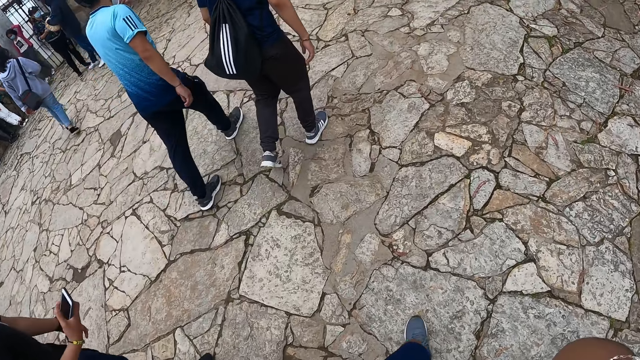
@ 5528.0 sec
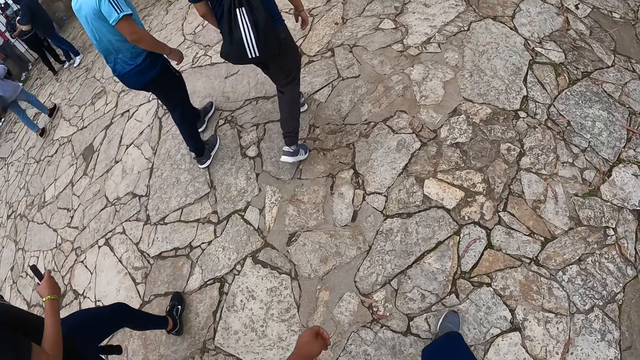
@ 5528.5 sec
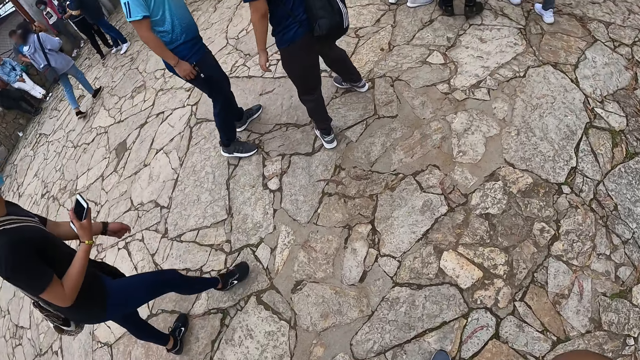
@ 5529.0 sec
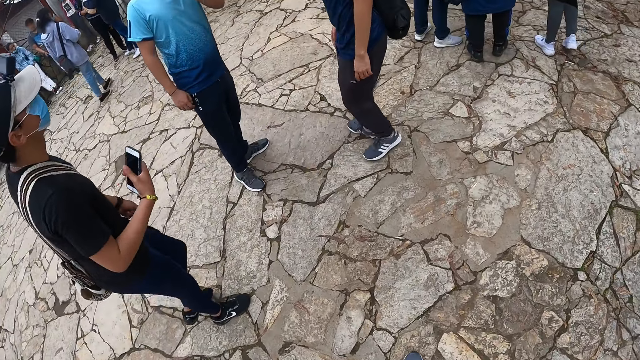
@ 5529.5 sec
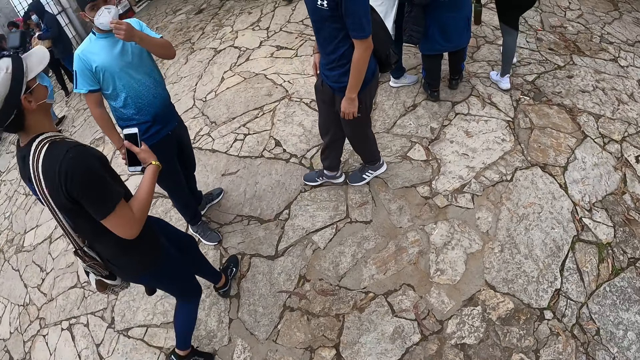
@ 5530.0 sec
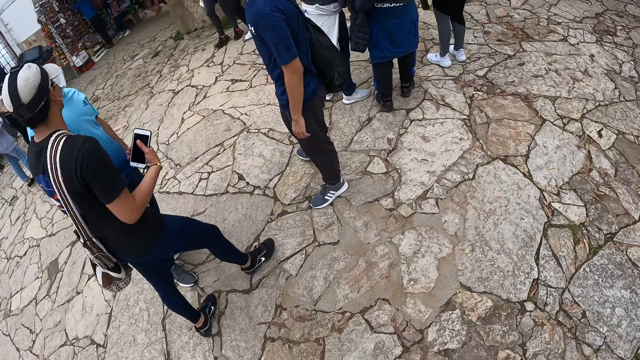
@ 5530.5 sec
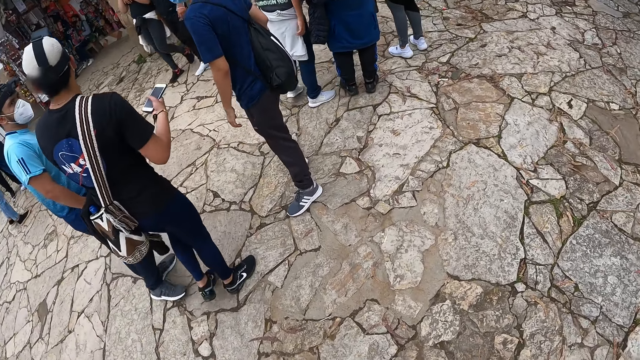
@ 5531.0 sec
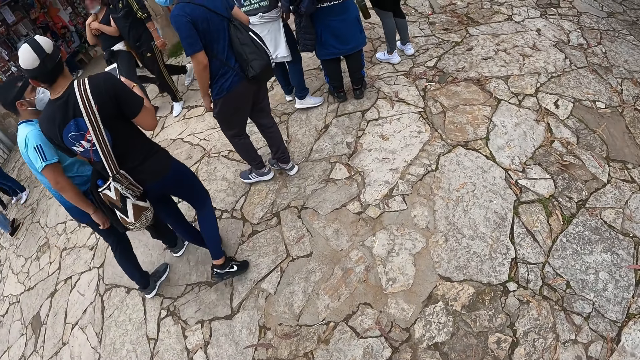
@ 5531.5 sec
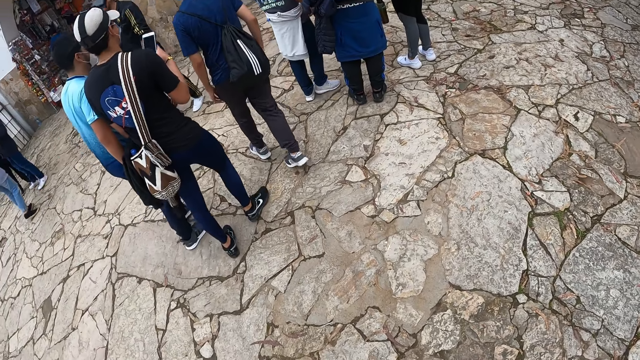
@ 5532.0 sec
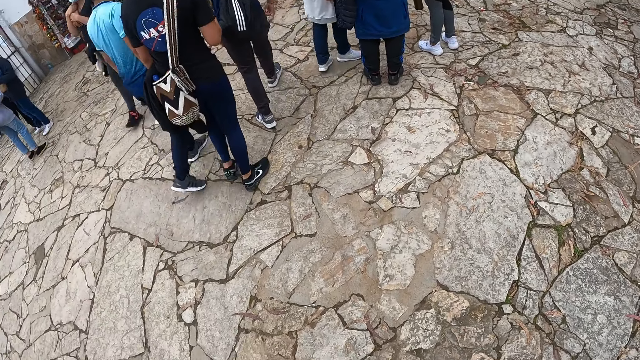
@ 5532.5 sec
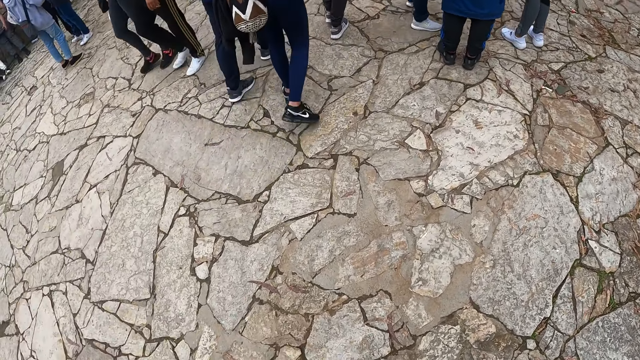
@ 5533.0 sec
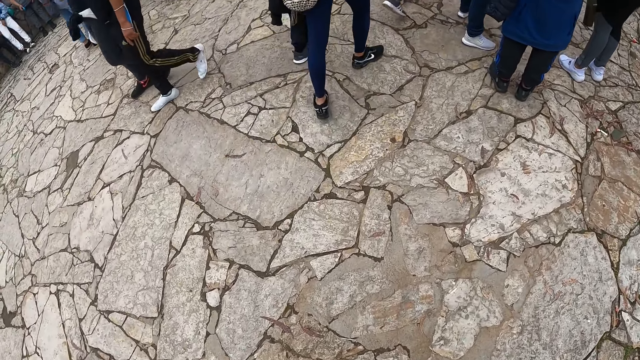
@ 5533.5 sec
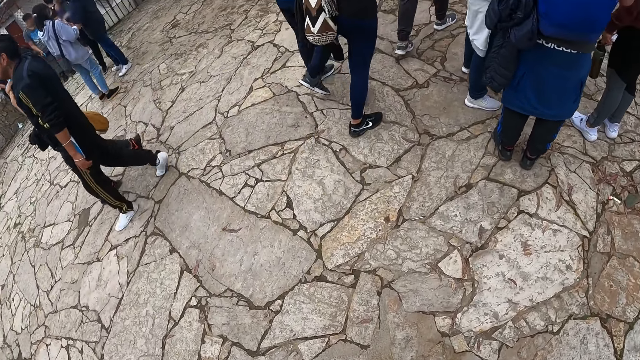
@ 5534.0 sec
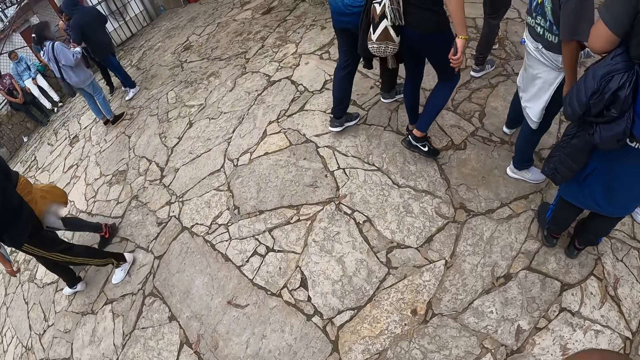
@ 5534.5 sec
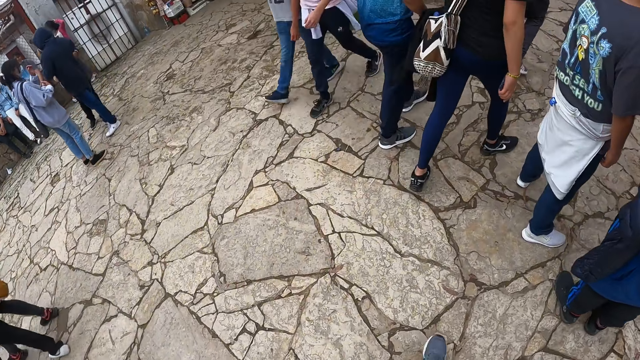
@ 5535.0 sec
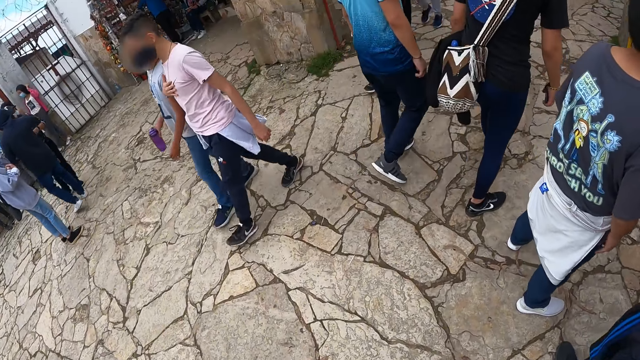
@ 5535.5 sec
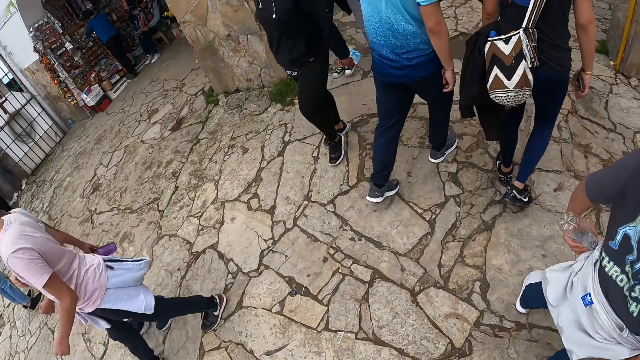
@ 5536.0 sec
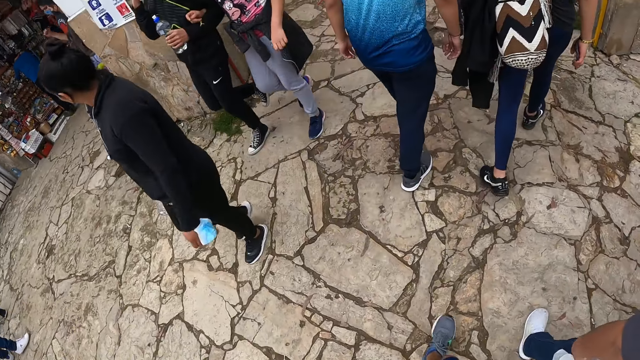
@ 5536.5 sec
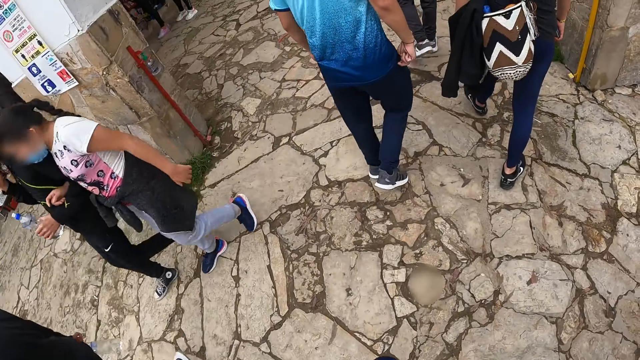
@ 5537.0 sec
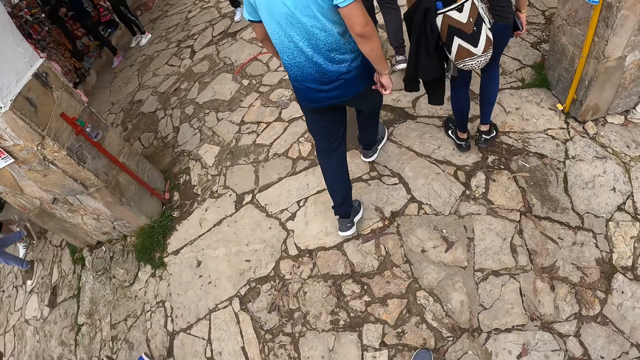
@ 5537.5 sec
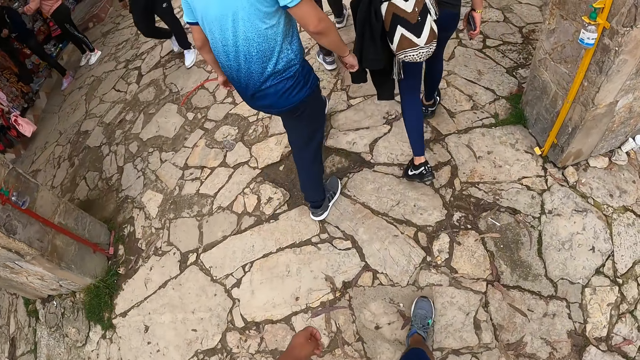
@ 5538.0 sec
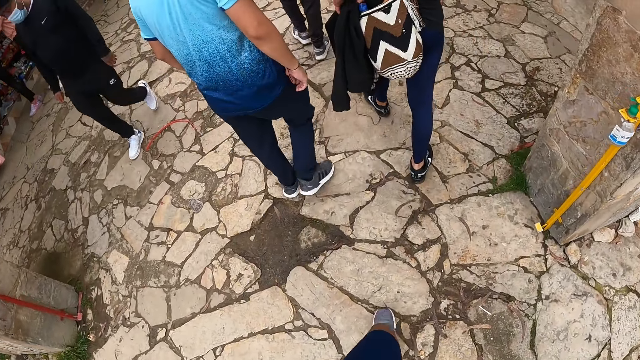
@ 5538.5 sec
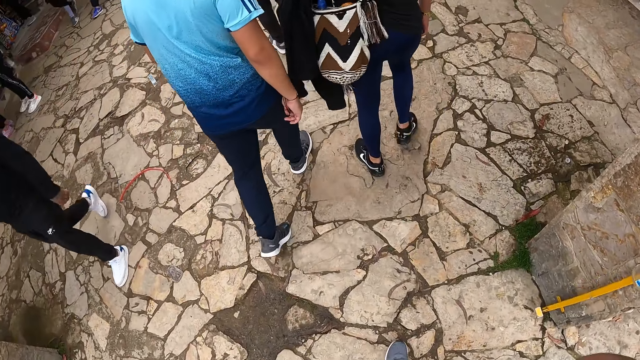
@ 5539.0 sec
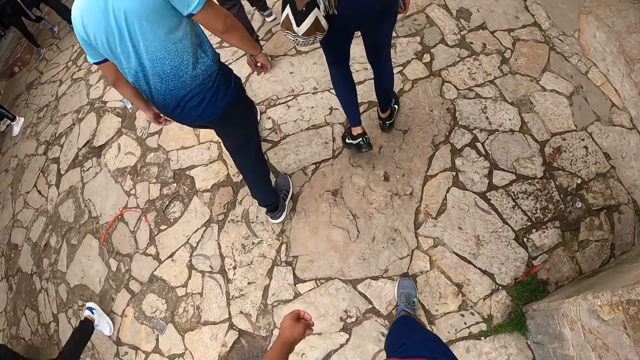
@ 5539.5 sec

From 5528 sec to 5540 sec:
A man walks on the pavement. The camera wearer walks on the pavement.

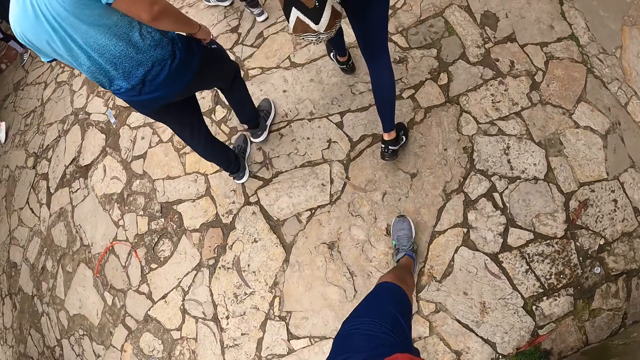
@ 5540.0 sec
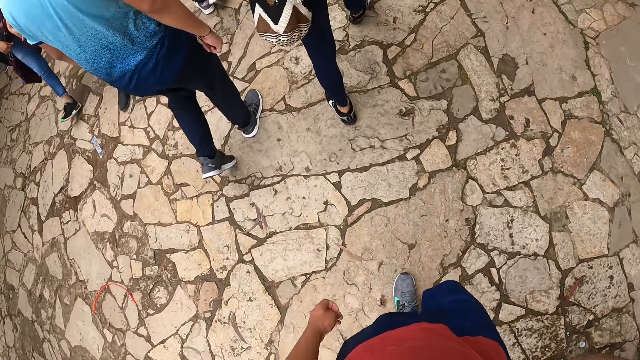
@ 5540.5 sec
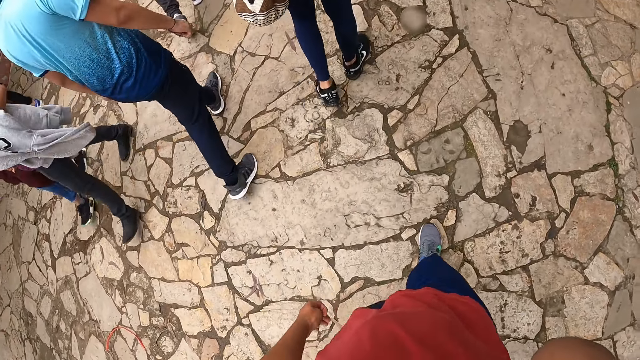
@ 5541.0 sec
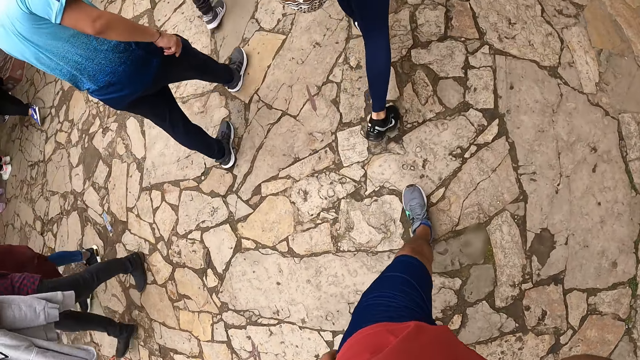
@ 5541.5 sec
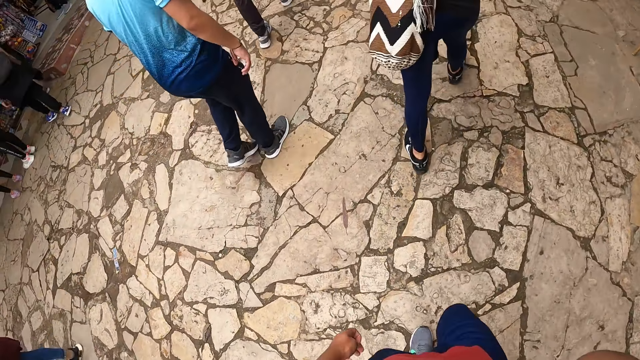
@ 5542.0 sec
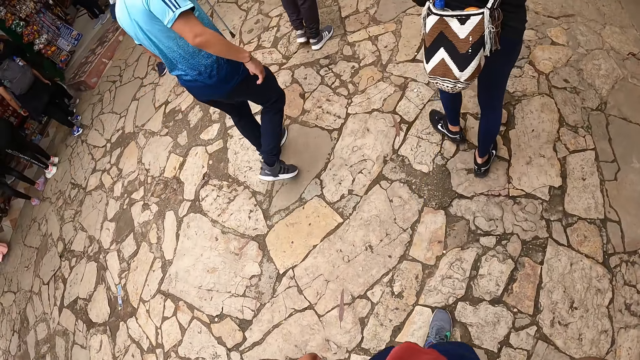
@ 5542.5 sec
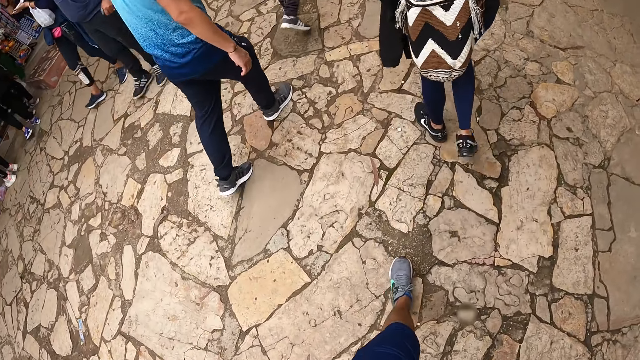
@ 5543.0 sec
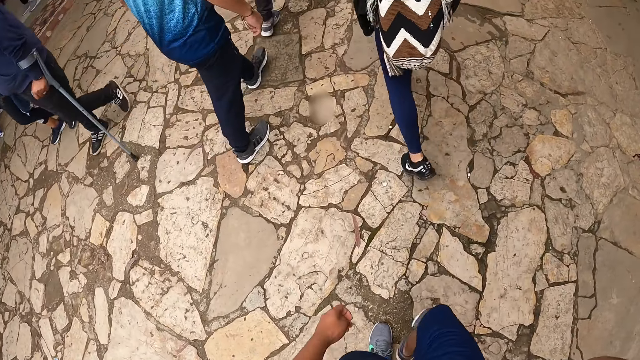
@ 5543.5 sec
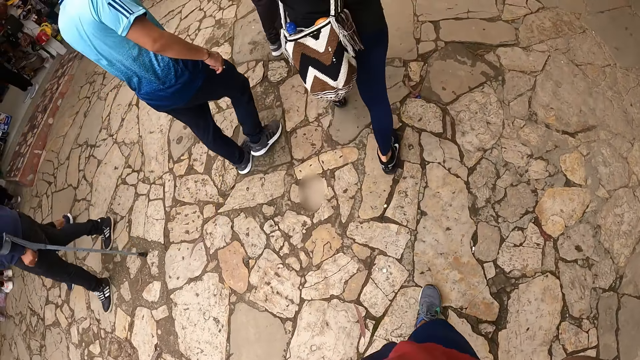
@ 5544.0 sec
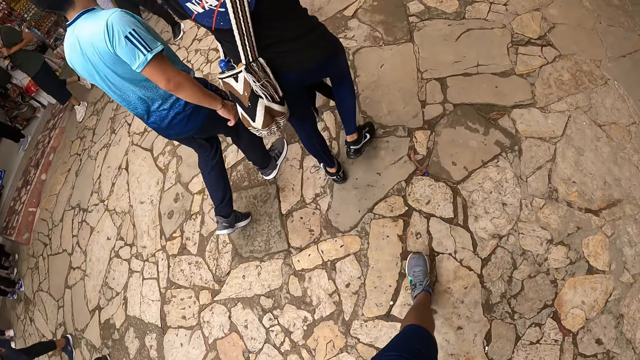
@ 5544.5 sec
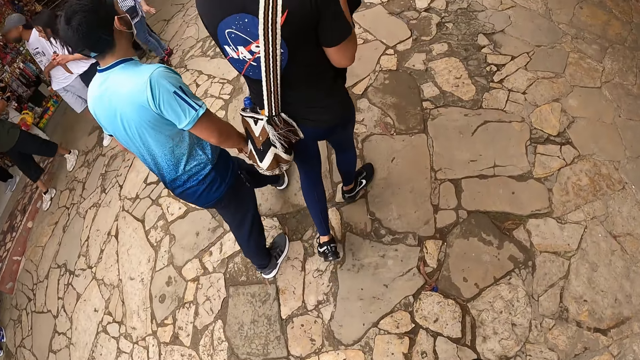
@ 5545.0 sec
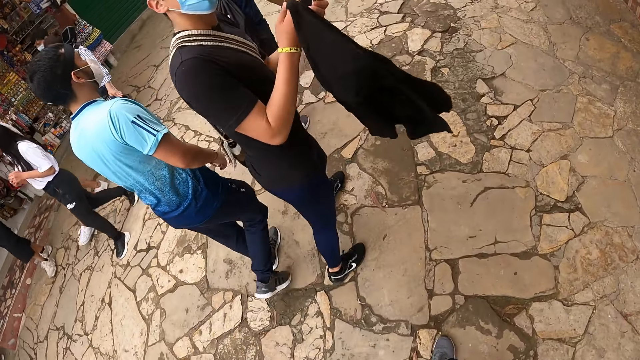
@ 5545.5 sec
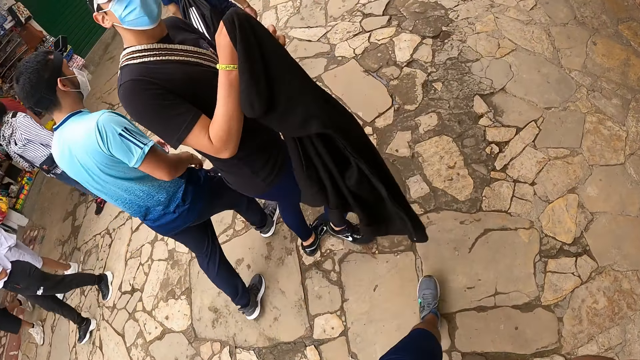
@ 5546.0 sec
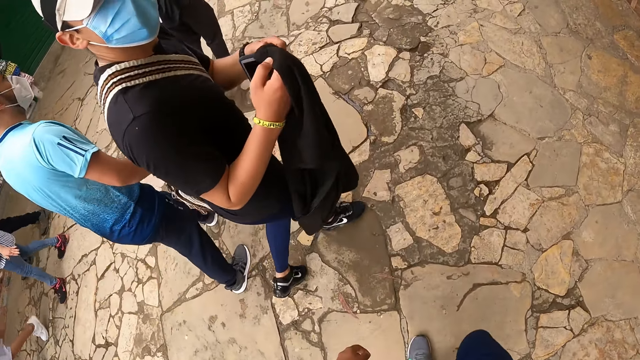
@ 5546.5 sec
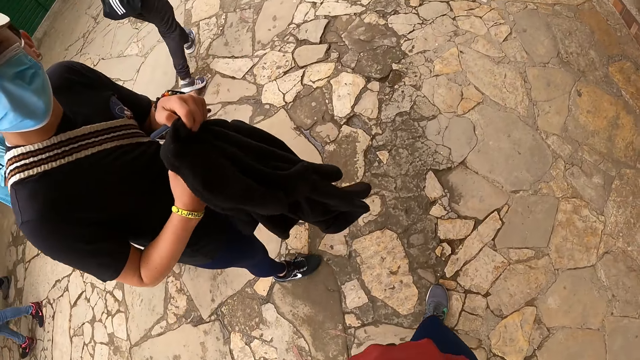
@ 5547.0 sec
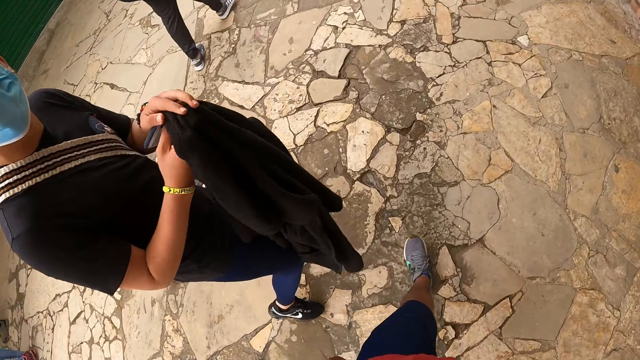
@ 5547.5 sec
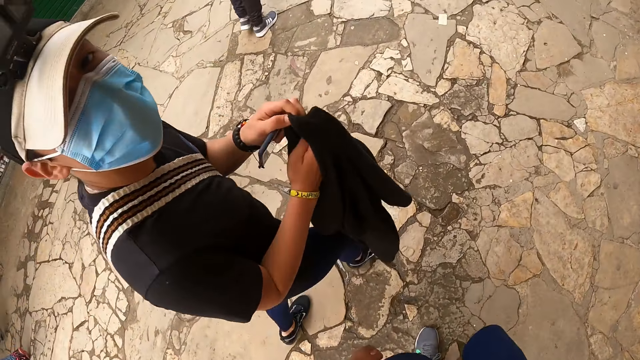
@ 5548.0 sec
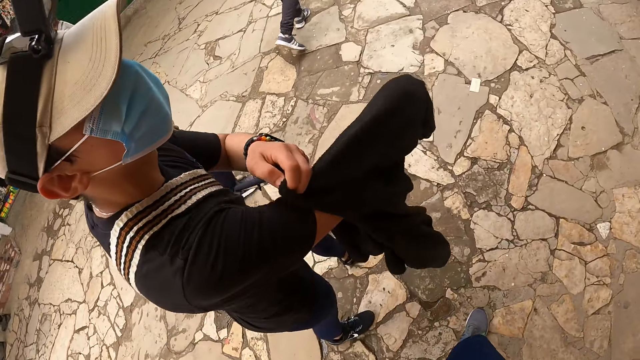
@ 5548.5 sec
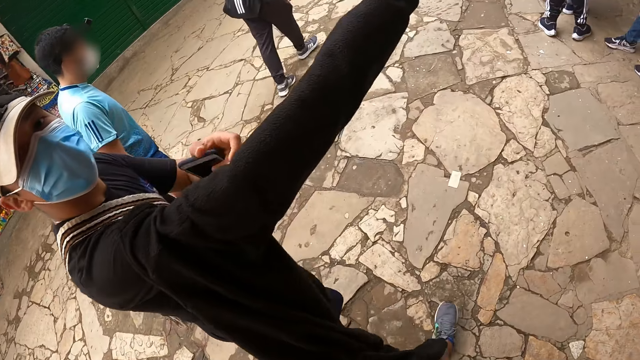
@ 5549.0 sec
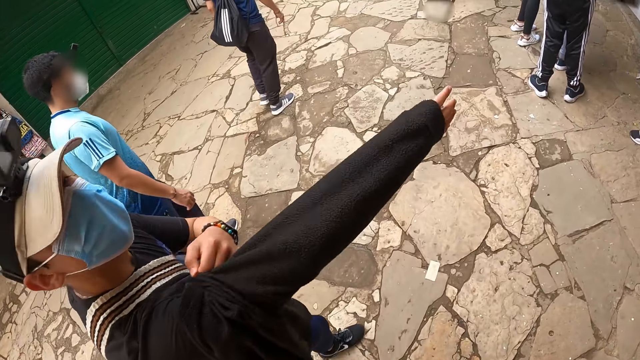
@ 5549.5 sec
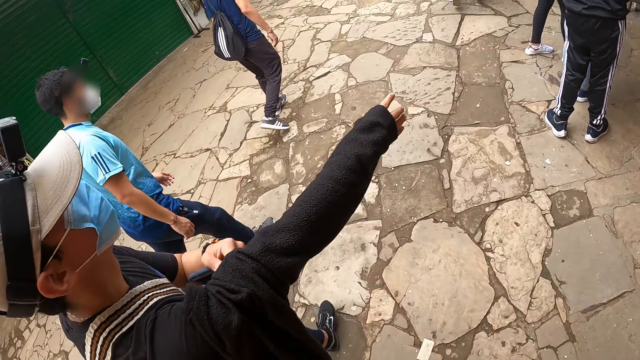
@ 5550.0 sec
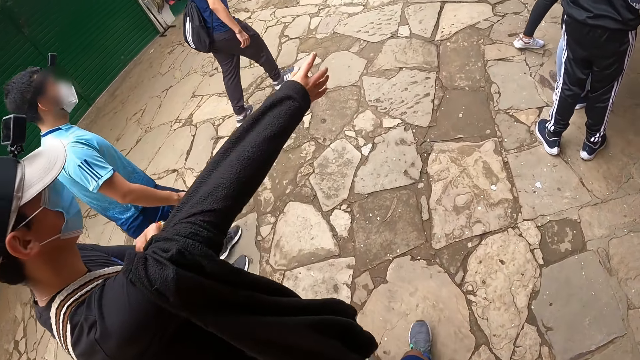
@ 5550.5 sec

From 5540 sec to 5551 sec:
A man puts on the jacket with both hands. The man interacts with the camera wearer.
